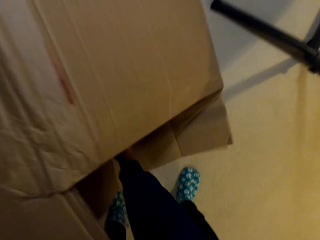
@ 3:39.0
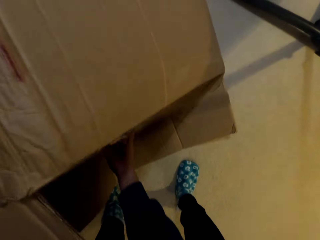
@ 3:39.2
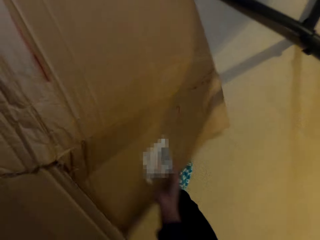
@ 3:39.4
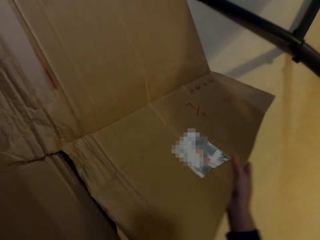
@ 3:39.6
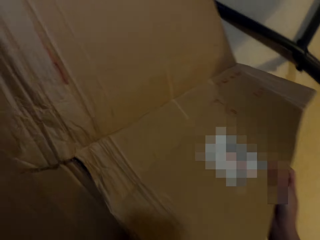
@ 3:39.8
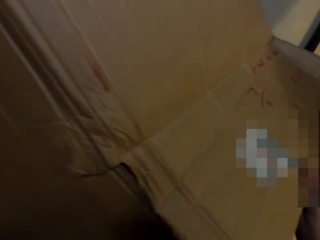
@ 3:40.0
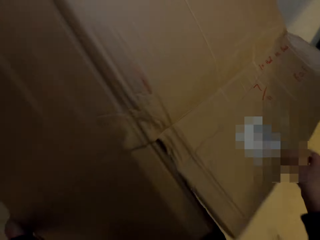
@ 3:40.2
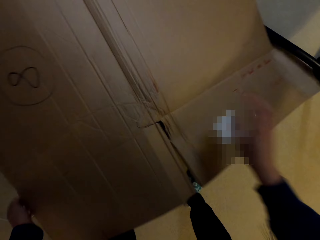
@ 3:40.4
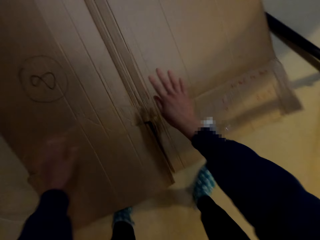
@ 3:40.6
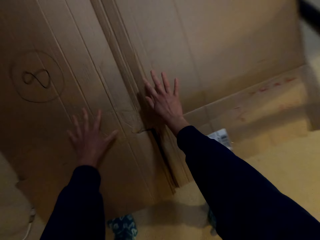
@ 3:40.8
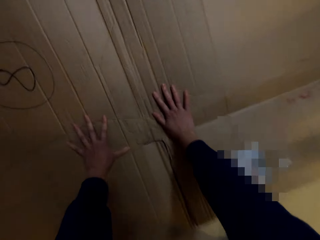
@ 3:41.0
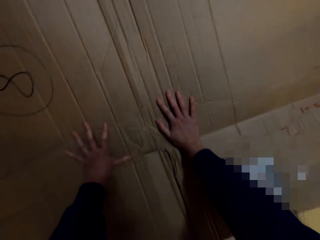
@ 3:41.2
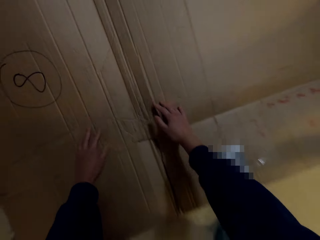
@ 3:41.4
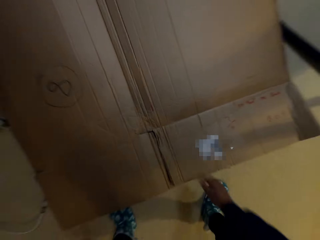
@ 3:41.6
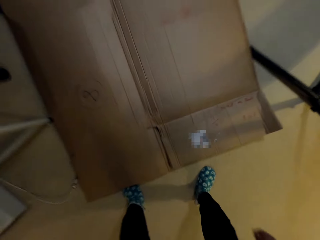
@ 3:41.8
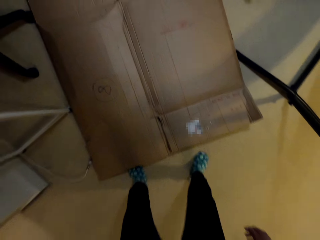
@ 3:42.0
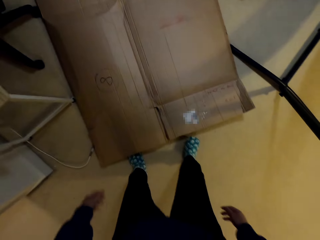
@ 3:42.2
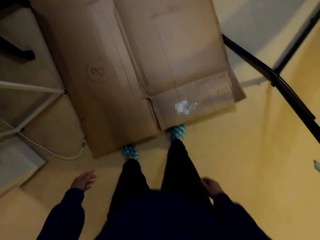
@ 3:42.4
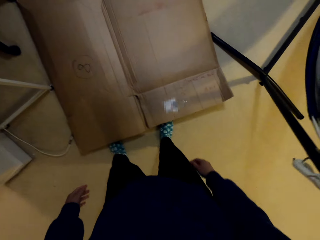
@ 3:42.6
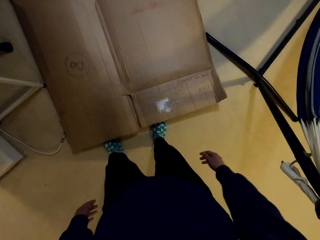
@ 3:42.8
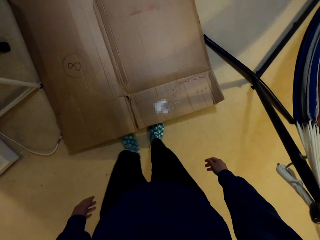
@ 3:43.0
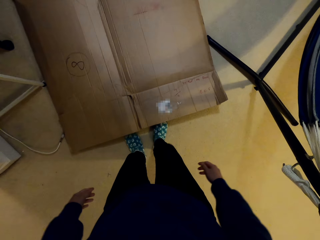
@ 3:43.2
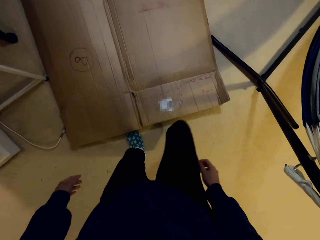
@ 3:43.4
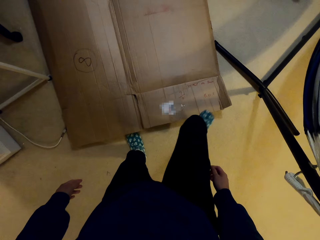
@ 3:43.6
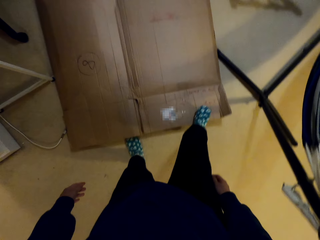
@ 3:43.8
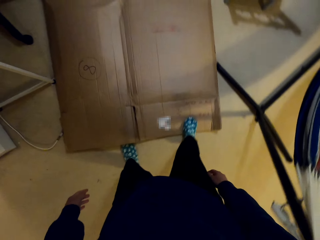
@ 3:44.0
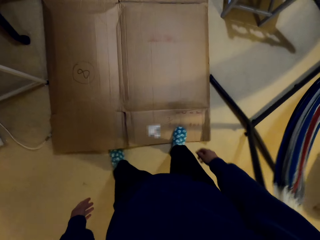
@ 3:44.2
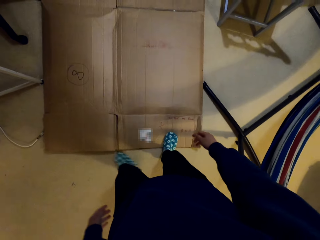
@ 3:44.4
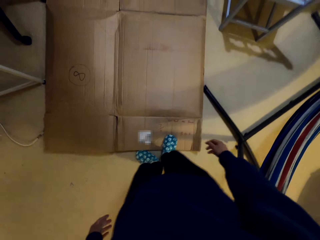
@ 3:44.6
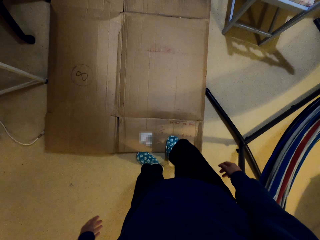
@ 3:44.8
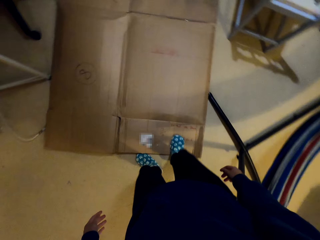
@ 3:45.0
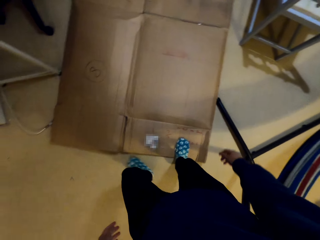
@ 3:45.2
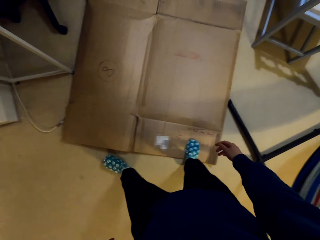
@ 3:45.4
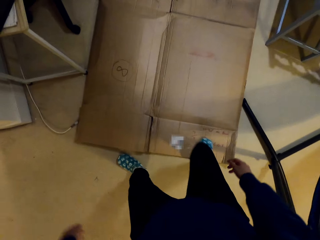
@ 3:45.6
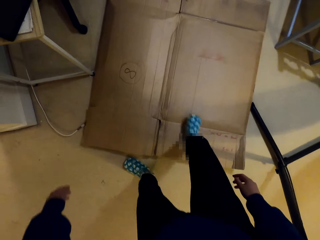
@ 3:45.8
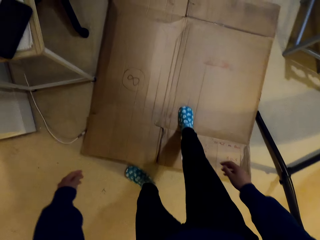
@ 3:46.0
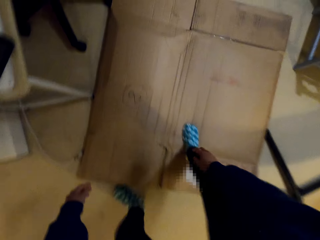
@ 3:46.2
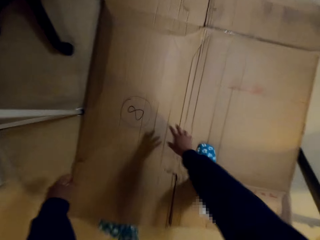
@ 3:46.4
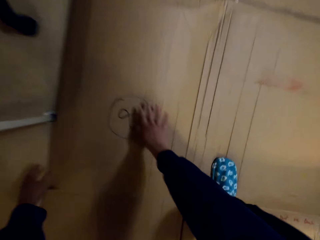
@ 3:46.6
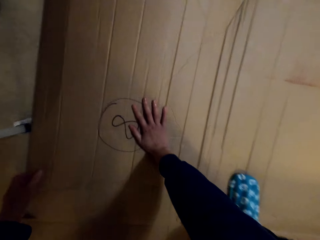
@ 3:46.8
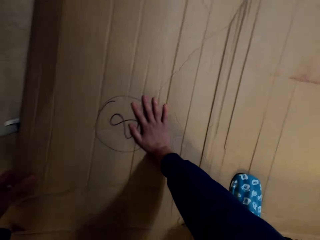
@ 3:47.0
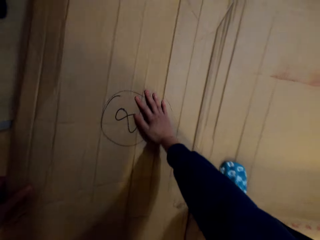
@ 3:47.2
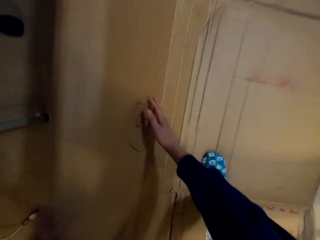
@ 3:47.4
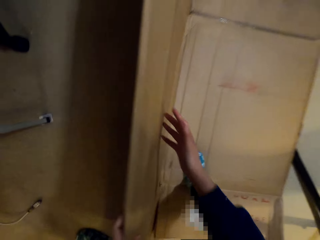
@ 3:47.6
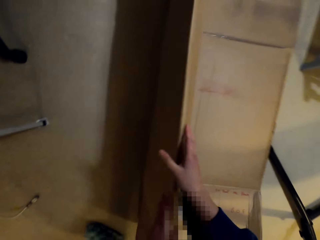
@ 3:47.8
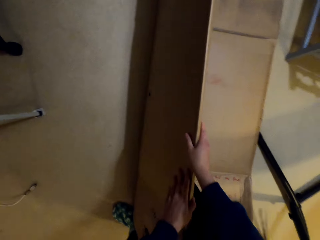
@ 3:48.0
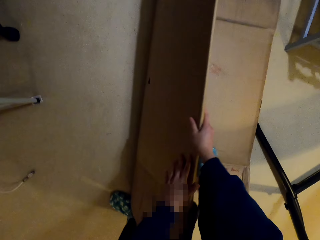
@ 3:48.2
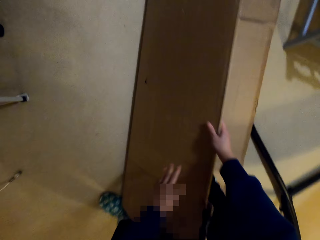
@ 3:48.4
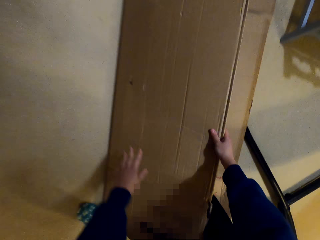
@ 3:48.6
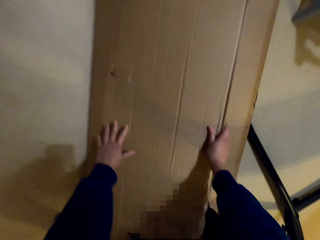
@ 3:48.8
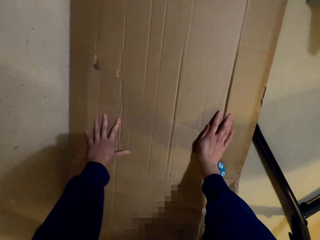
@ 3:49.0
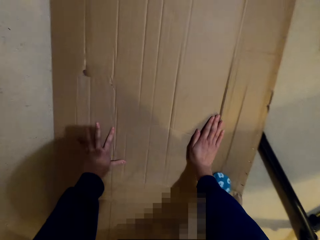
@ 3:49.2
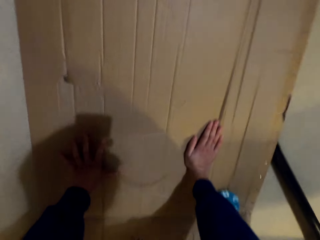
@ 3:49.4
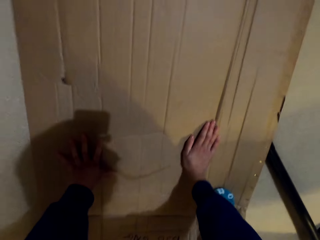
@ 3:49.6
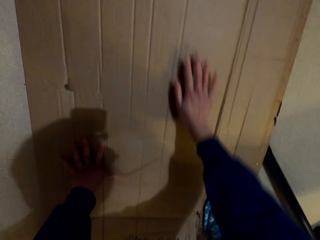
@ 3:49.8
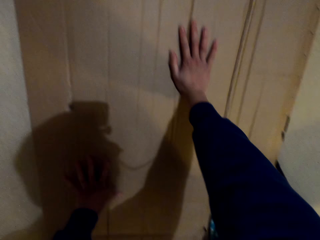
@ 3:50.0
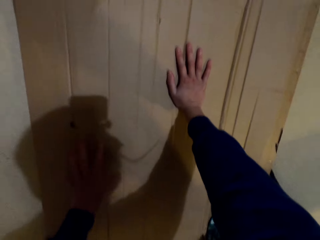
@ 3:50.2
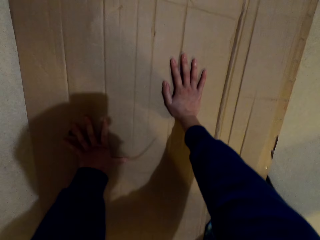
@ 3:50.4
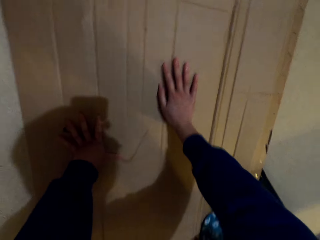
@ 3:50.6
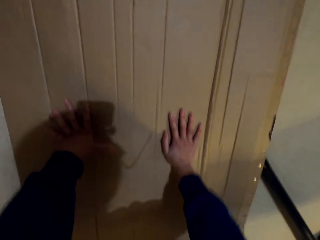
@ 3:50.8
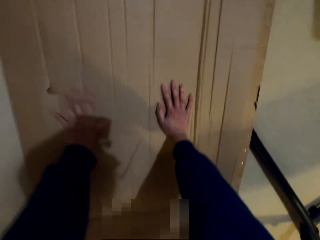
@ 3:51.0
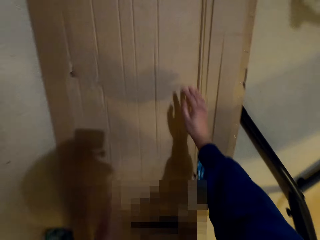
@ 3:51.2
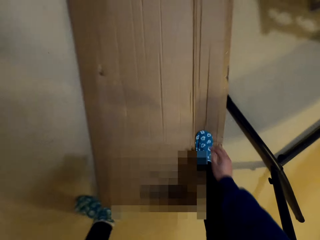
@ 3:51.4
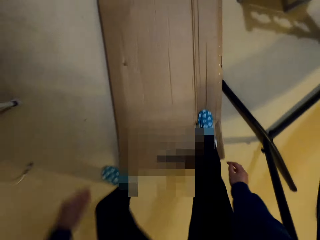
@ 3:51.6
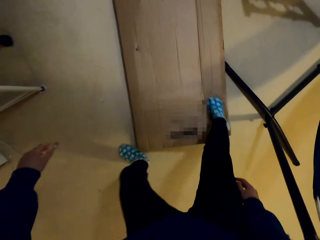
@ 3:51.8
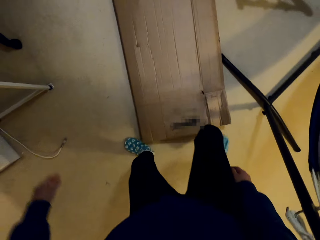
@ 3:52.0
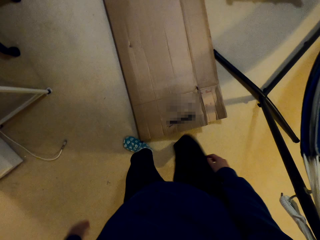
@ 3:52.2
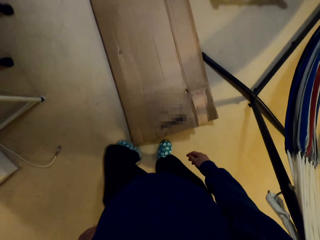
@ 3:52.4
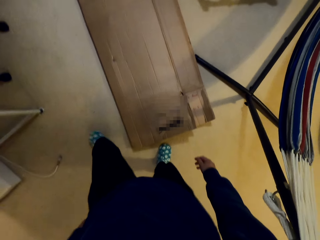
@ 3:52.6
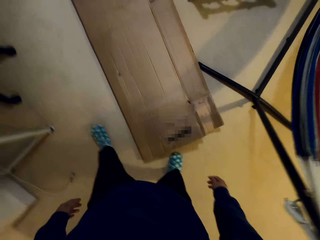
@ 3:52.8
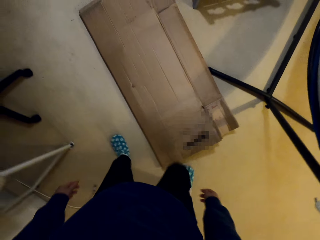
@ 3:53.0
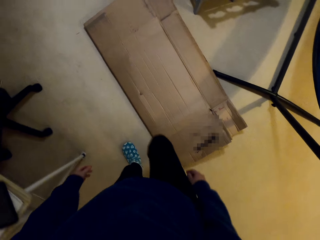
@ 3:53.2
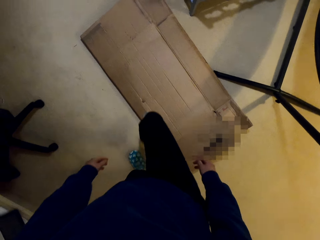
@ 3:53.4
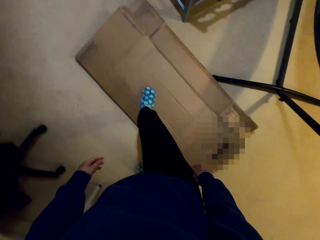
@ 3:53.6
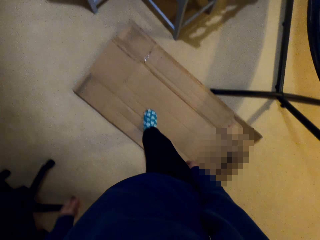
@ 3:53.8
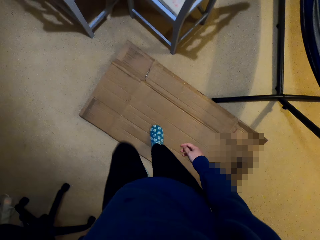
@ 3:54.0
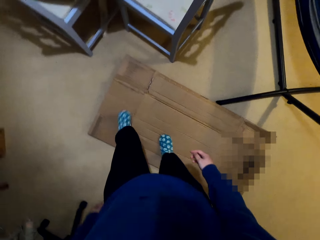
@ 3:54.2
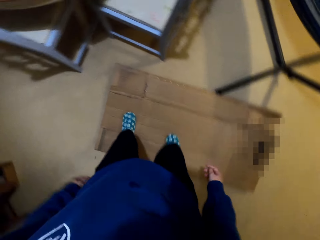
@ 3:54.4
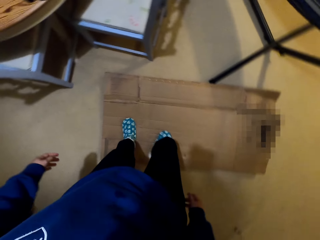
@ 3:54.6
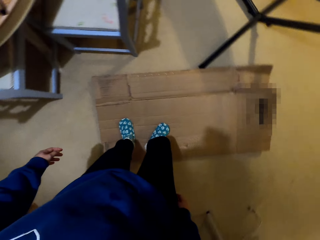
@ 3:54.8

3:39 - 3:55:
The camera wearer folds the box. They place the right foot on the box. They fold the box with a hand. They step on the box.

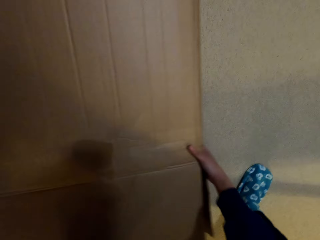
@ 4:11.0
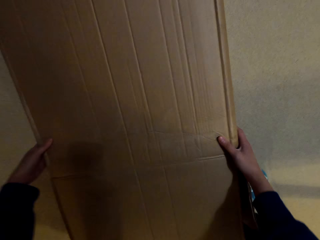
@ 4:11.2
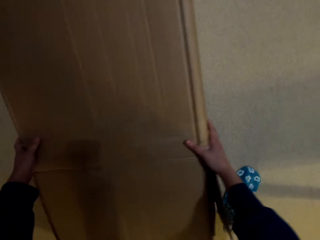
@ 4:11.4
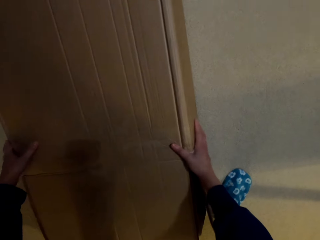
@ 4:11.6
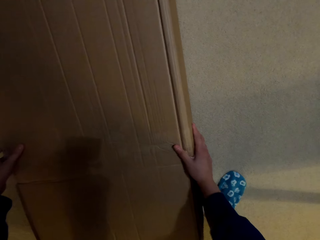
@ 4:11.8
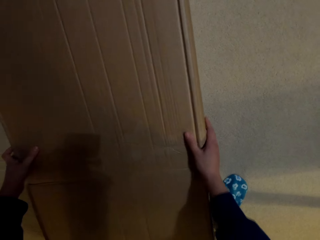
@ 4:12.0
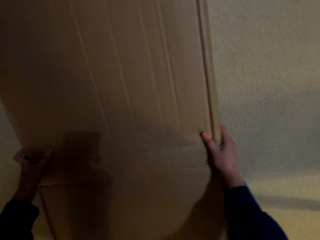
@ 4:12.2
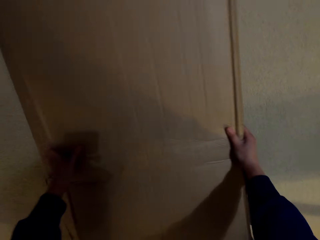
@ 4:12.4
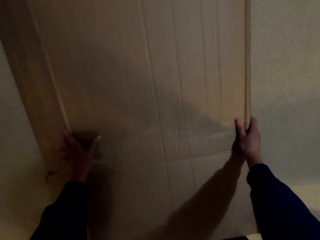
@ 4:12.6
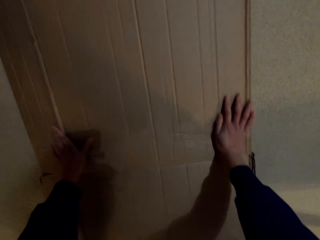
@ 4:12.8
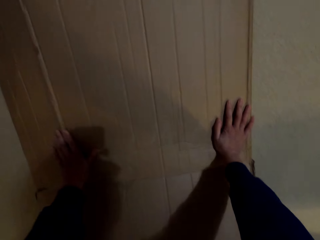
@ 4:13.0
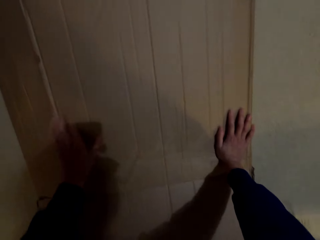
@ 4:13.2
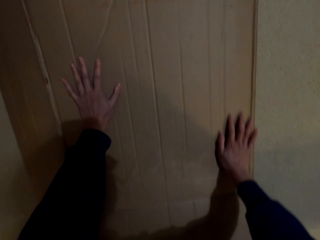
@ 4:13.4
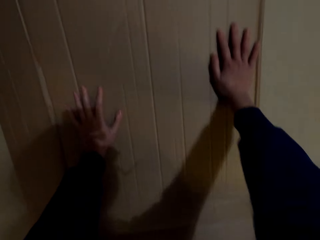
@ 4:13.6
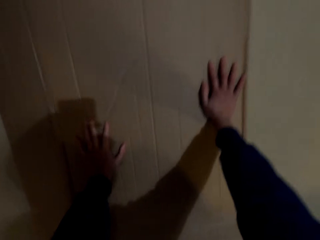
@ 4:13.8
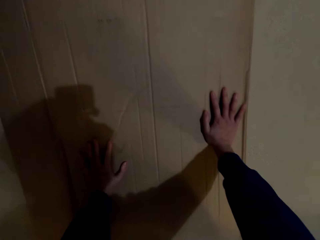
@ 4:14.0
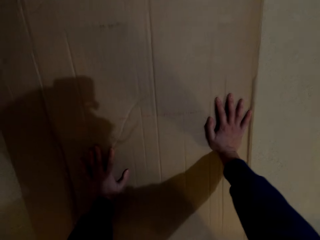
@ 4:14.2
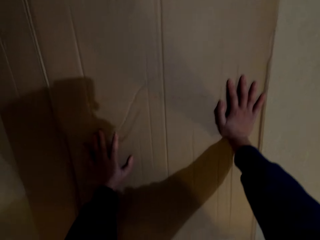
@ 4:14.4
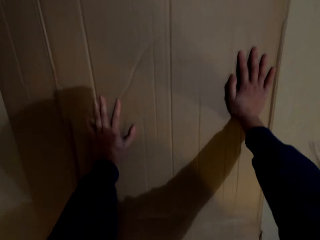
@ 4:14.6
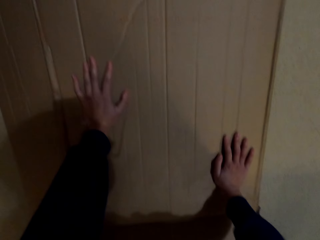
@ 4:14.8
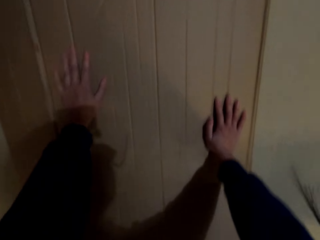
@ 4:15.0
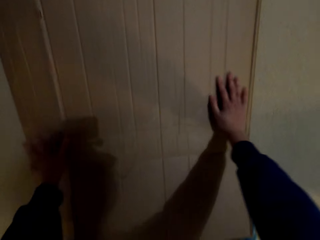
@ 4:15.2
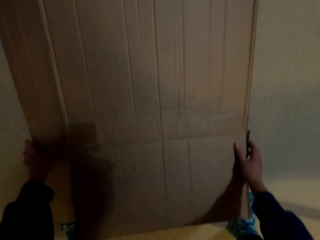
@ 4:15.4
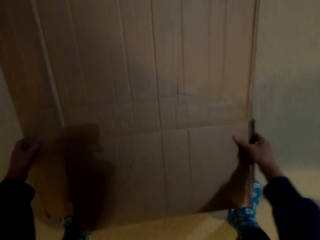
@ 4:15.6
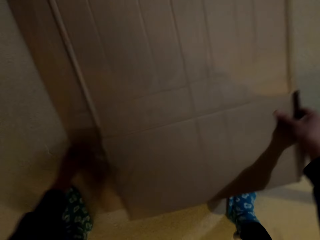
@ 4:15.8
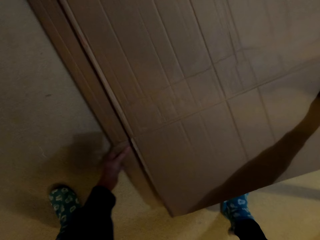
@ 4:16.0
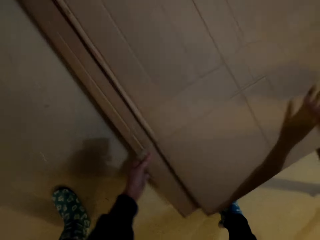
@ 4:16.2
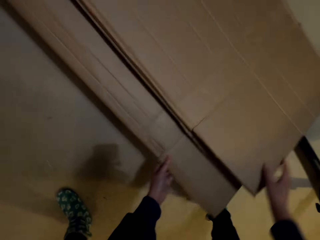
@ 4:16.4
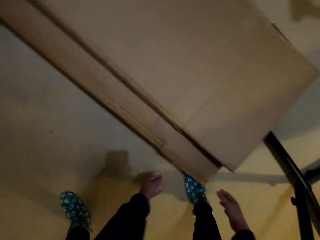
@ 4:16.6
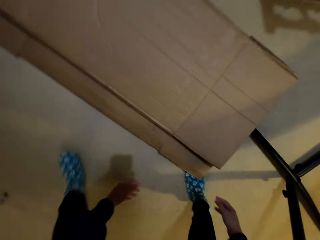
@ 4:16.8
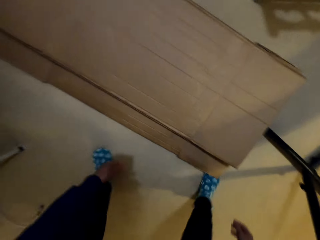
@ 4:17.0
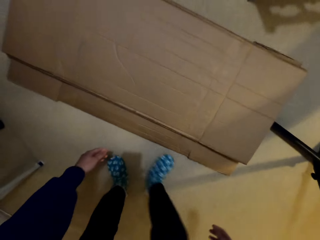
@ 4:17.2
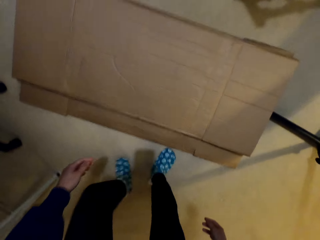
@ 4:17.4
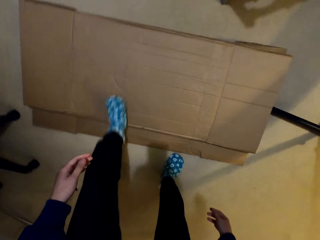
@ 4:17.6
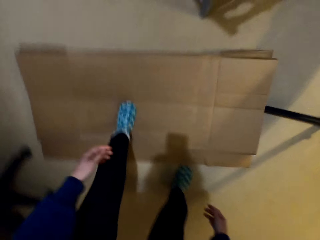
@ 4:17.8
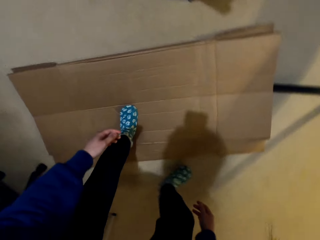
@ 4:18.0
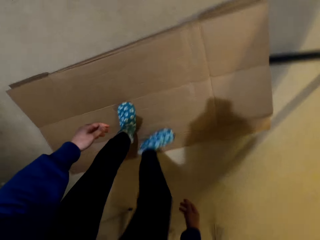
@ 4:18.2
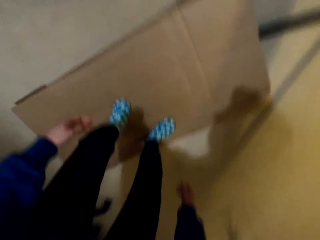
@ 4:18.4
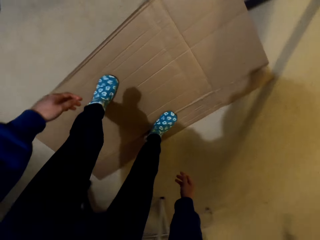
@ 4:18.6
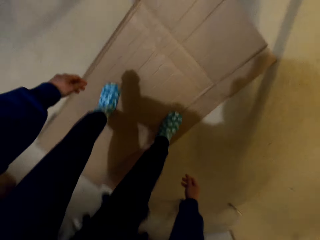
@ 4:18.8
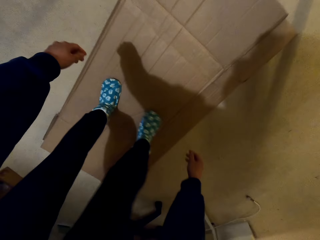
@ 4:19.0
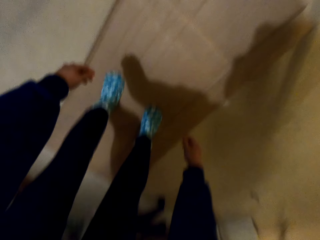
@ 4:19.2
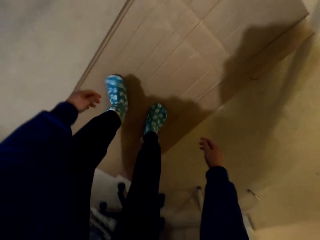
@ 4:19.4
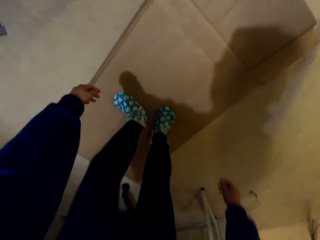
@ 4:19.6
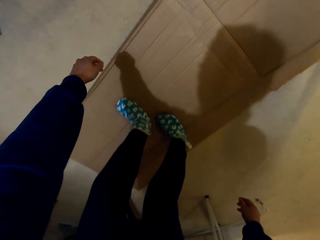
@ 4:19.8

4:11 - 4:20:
The camera wearer folds the box with a hand. They straighten the box. They step on the box.
